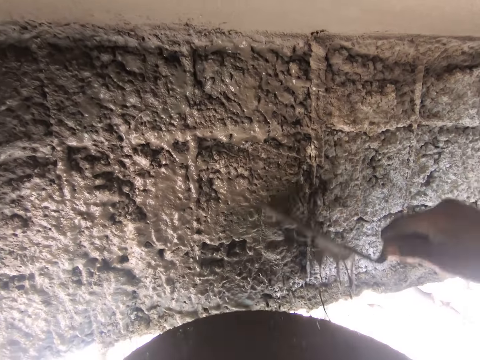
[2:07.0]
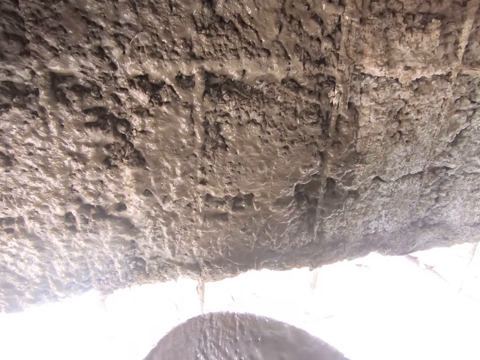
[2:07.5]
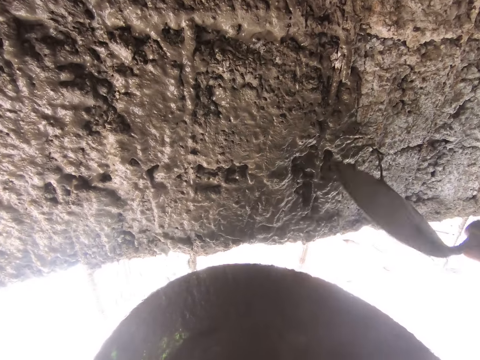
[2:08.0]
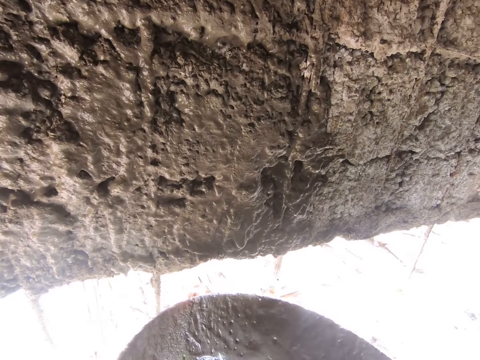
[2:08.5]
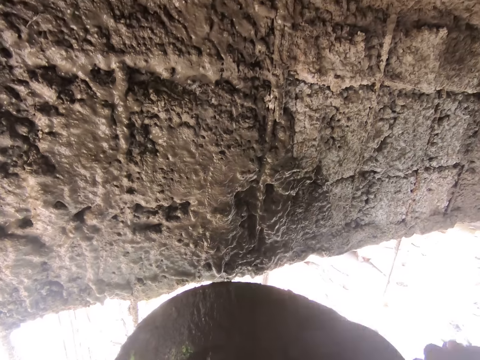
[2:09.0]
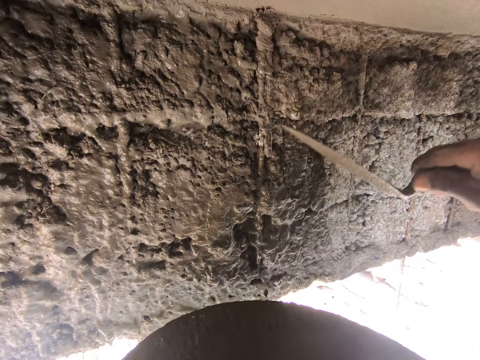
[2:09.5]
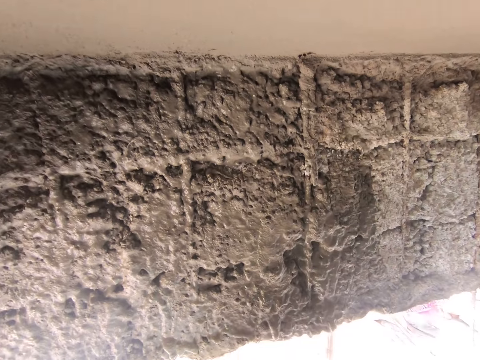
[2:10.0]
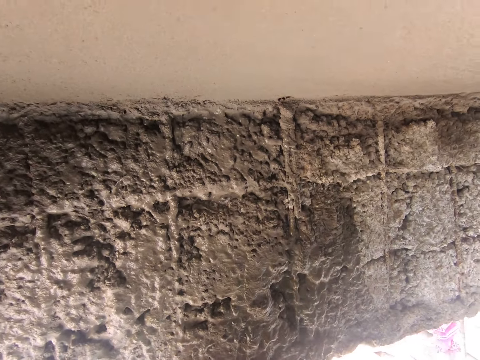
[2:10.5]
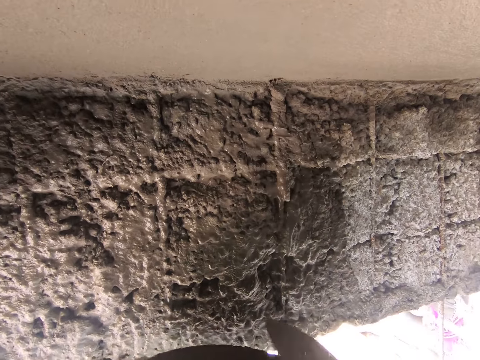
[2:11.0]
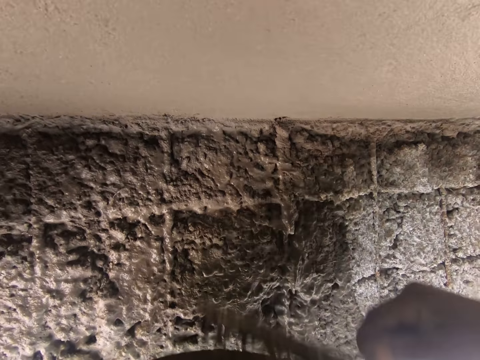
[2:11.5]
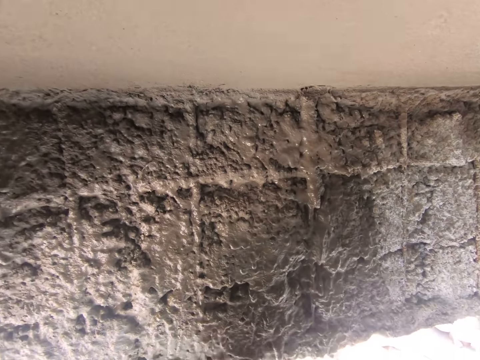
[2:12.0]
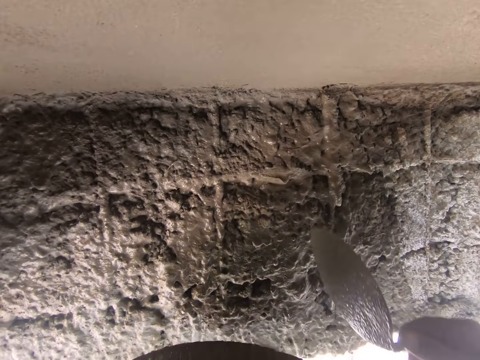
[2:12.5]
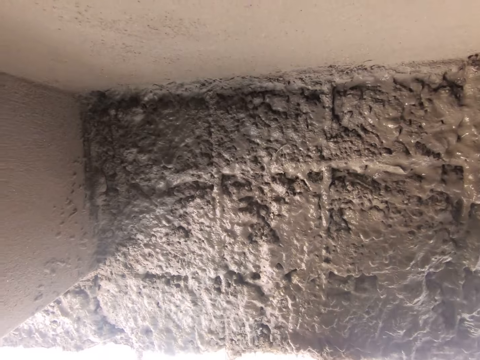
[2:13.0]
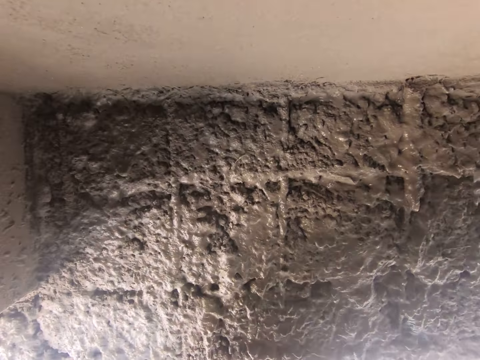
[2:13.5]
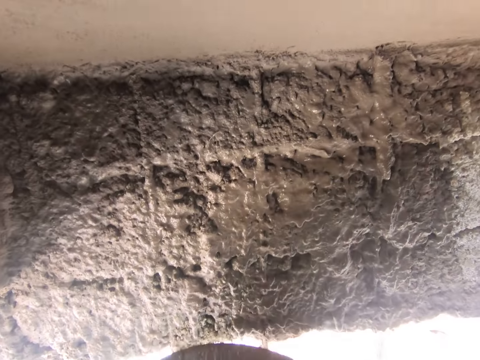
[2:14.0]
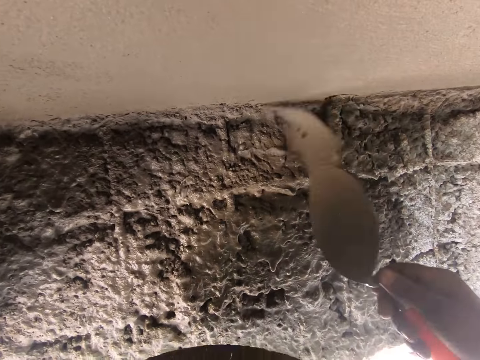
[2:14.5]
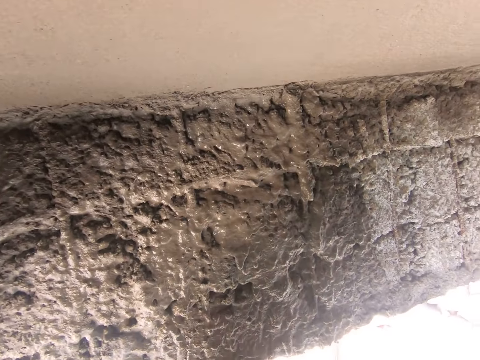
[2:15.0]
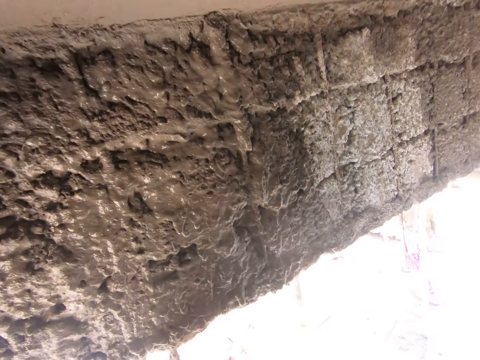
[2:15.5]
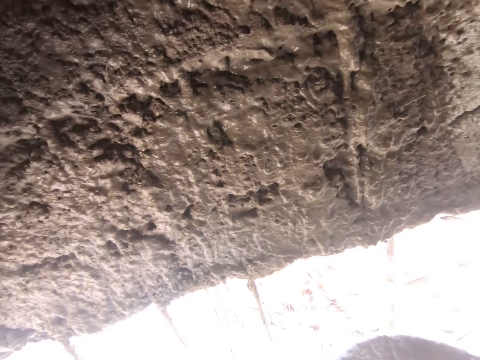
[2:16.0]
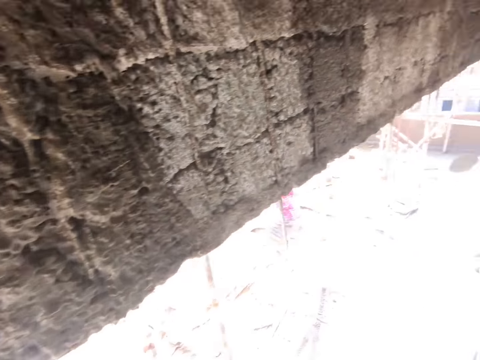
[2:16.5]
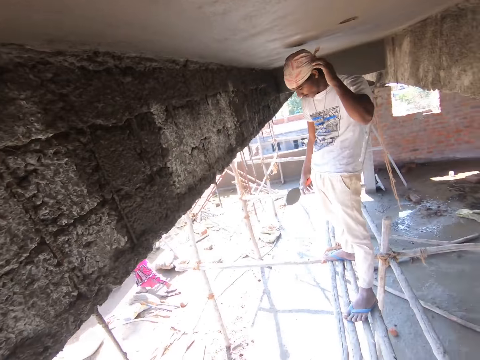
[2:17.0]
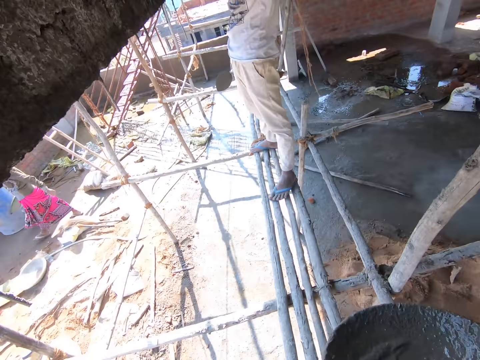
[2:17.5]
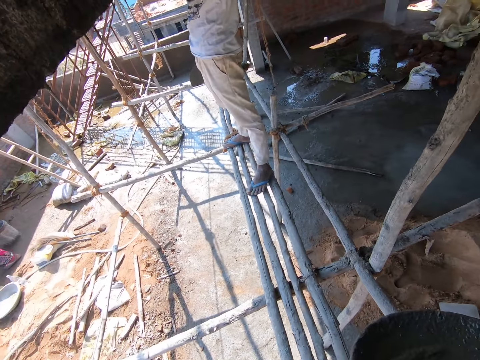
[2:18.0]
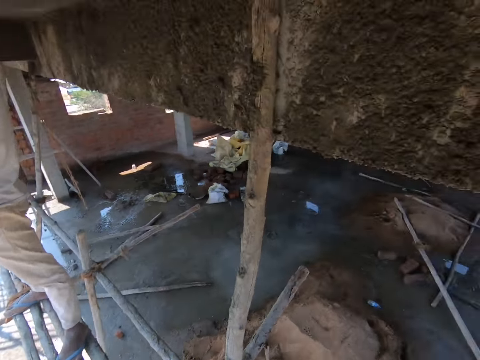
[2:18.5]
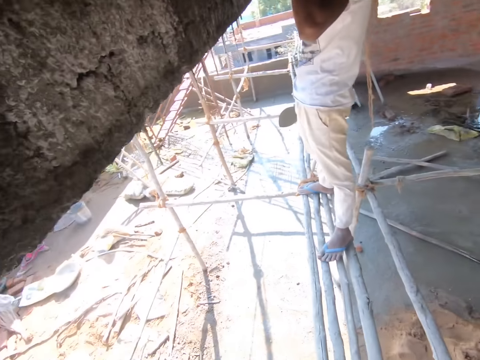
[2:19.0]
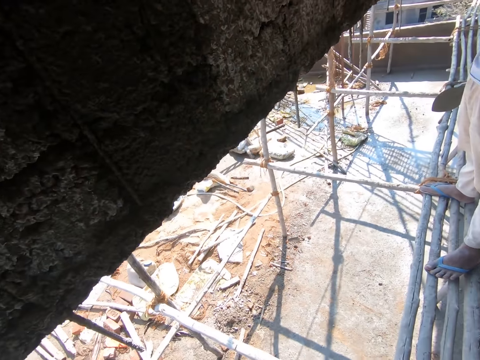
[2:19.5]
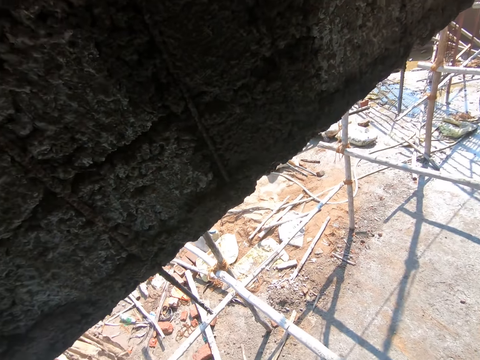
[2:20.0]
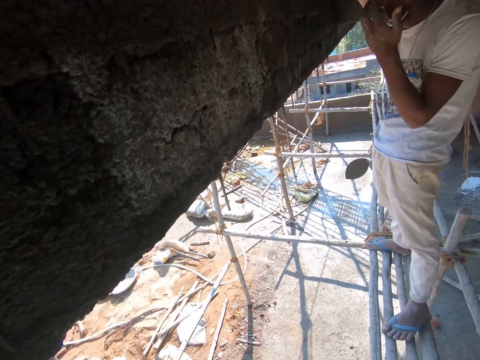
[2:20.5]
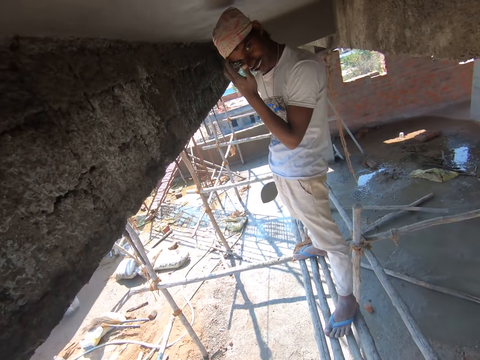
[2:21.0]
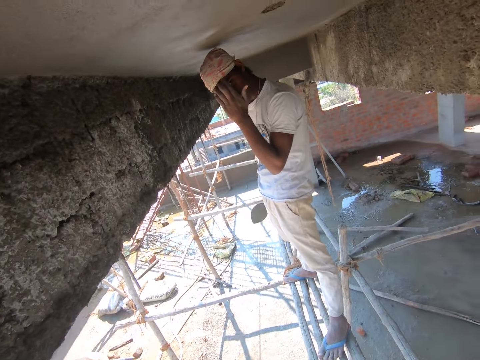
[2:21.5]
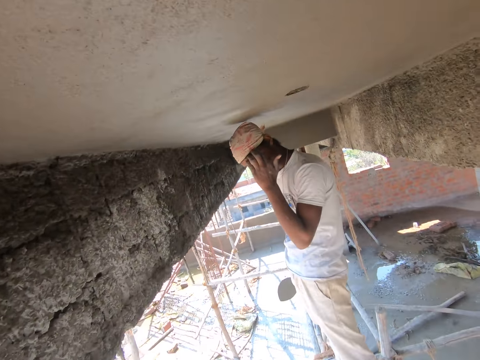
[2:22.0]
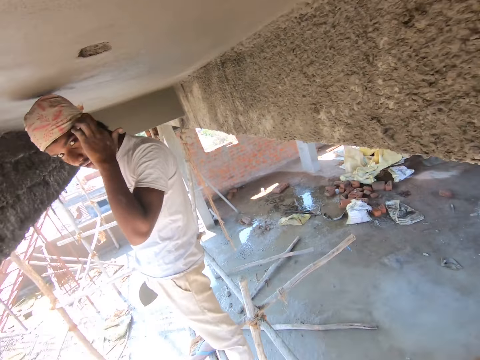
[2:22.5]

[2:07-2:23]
The camera wearer scoops water from the head pan in his left hand with the trowel in his right hand. He pours the water on the wall with the trowel in his right hand. He scoops water from the head pan in his left hand with the trowel in his right hand. He pours the water on the wall with the trowel in his right hand. He scoops water from the head pan in his left hand with the trowel in his right hand. He pours the water on the wall with the trowel in his right hand. He scoops water from the head pan in his left hand with the trowel in his right hand. He pours the water on the wall with the trowel in his right hand. He scoops water from the head pan in his left hand with the trowel in his right hand. He scoops water again. He pours the water on the wall with the trowel in his right hand. He scoops water from the head pan in his left hand with the trowel in his right hand. He pours the water on the wall with the trowel in his right hand. He scoops water from the head pan in his left hand with the trowel in his right hand. He pours the water on the wall with the trowel in his right hand. He scoops water from the head pan in his left hand with the trowel in his right hand. He pours the water on the wall with the trowel in his right hand. He scoops water from the head pan in his left hand with the trowel in his right hand. He pours the water on the wall with the trowel in his right hand. He passes the head pan in his left hand to his right hand. The man touches his head with his left hand. The camera wearer places the head pan on the bamboo scaffolding with his right hand. He converses with the man. The man touches his face with his left hand.

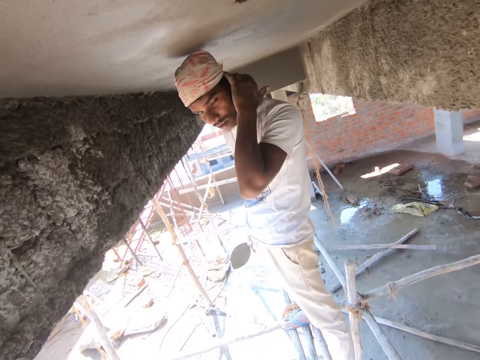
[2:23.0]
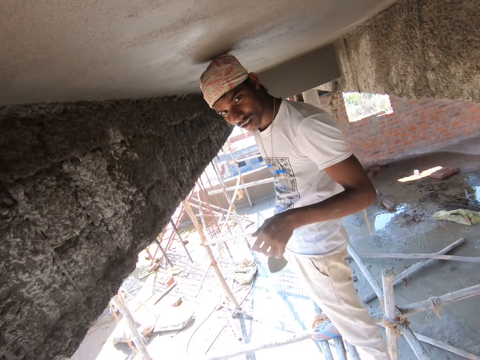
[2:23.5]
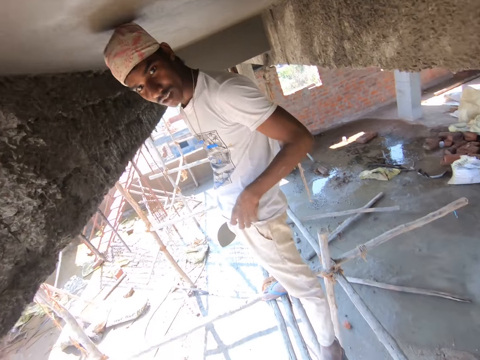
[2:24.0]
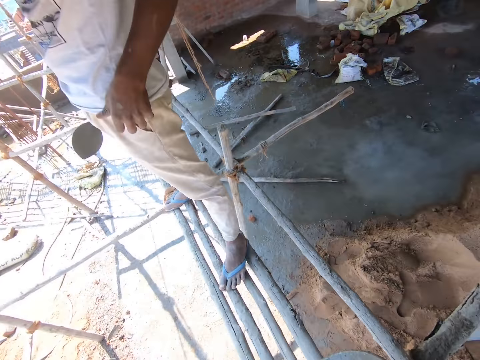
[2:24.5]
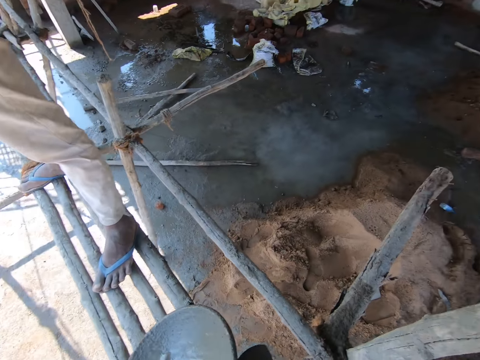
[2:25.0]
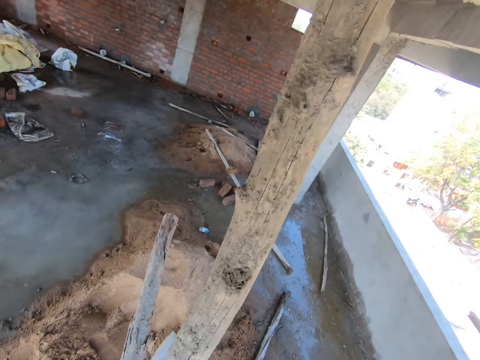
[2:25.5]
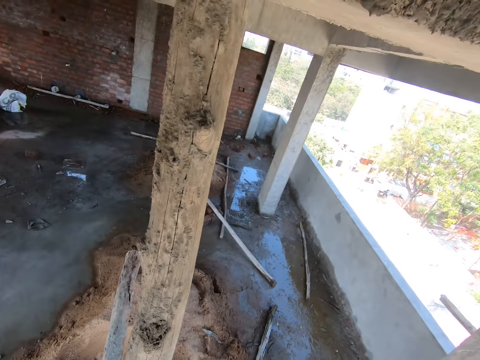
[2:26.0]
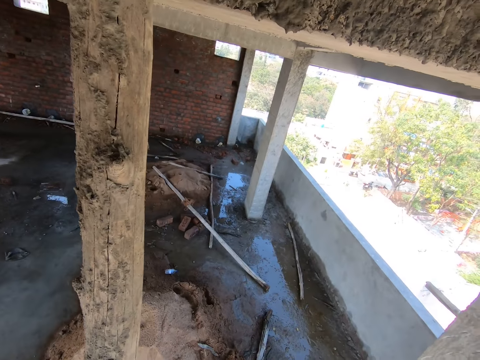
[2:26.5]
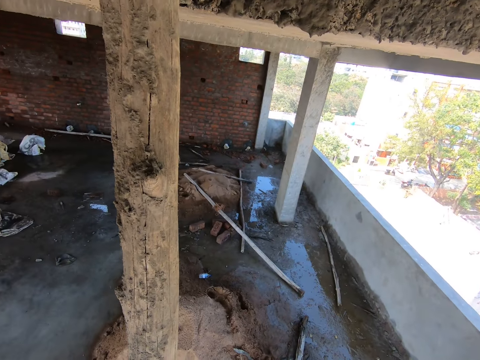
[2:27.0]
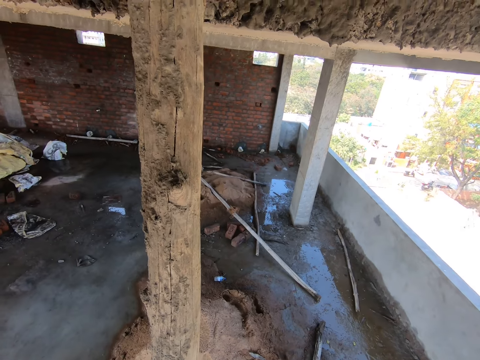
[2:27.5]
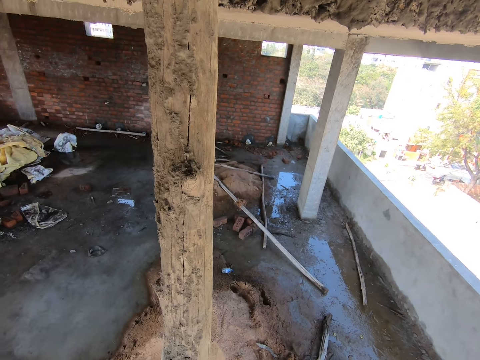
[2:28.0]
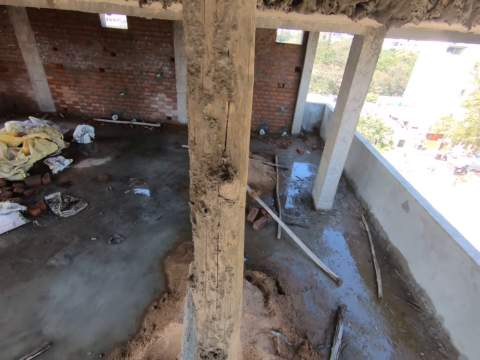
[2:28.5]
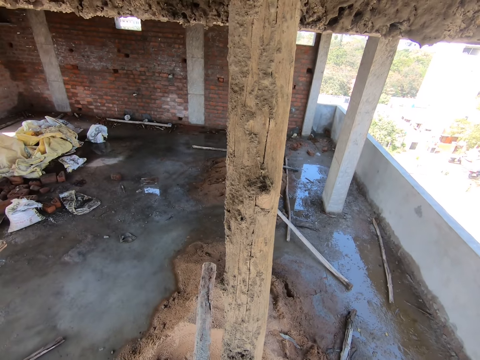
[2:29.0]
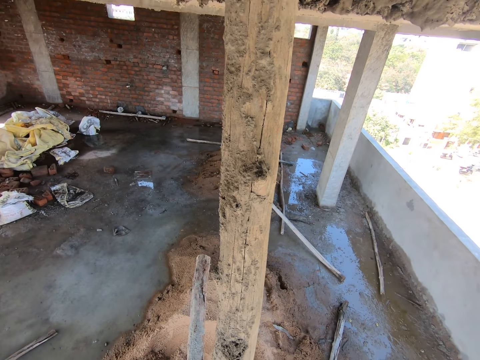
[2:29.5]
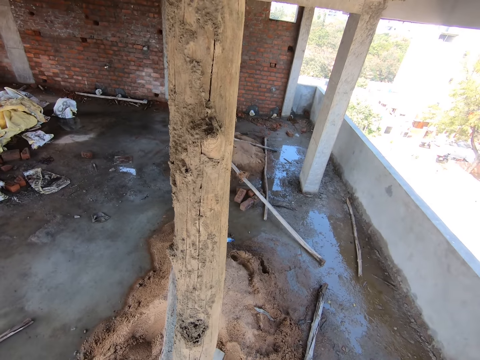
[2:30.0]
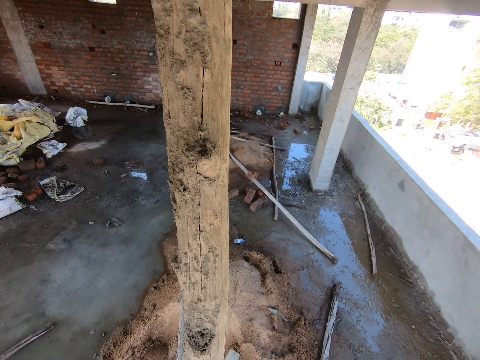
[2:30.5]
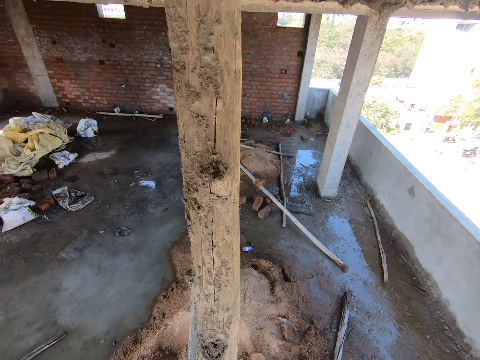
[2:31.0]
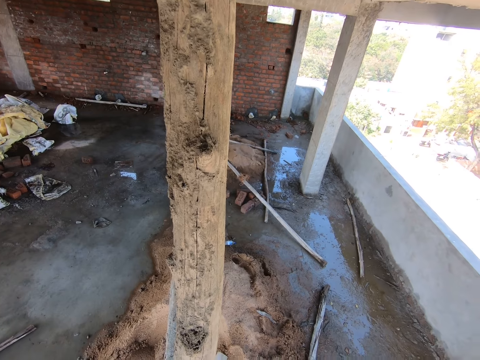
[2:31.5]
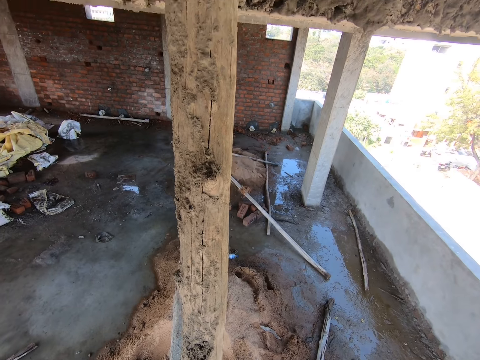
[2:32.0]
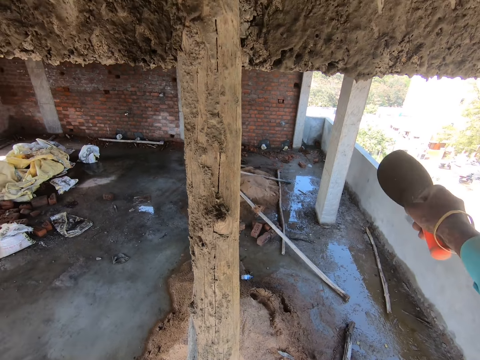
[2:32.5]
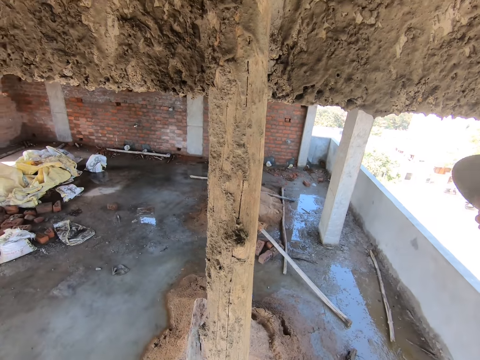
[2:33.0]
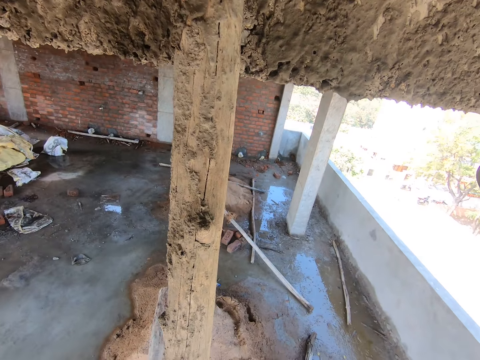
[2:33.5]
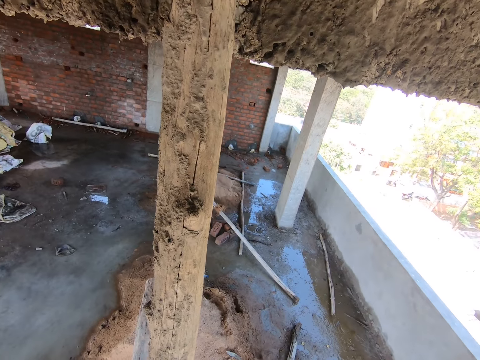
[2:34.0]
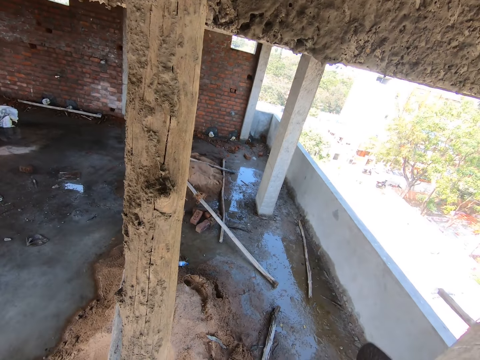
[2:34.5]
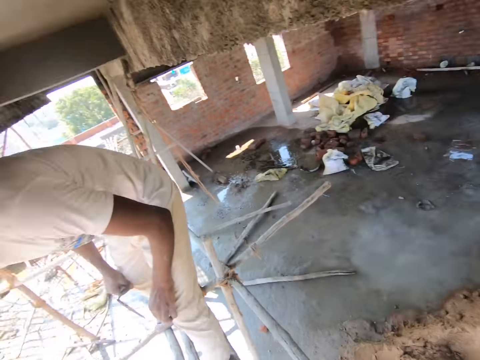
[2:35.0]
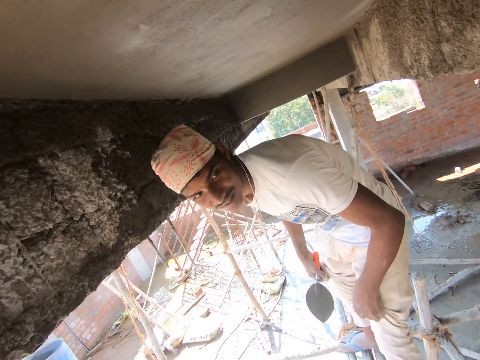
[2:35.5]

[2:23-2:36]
The man touches his cloth with his left hand. The camera wearer drops the bowl. They point at the construction site with a trowel.
